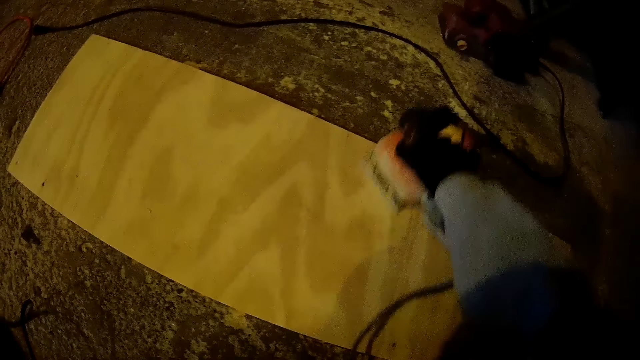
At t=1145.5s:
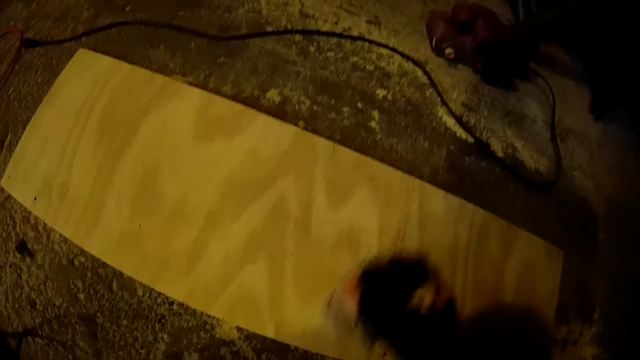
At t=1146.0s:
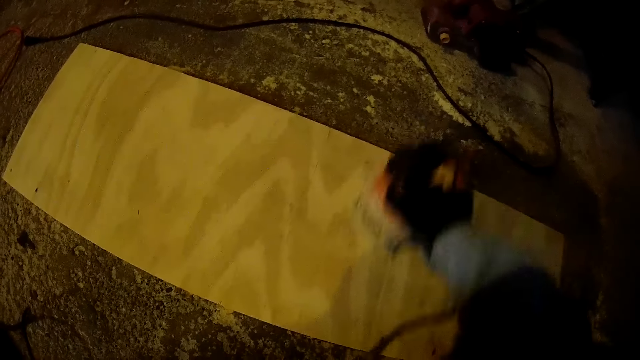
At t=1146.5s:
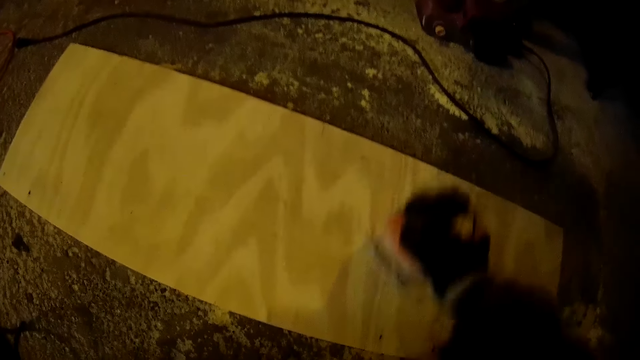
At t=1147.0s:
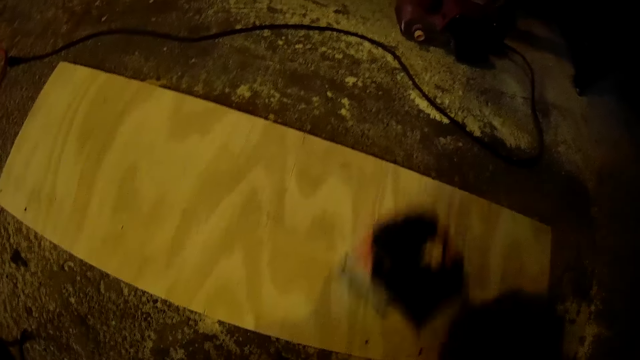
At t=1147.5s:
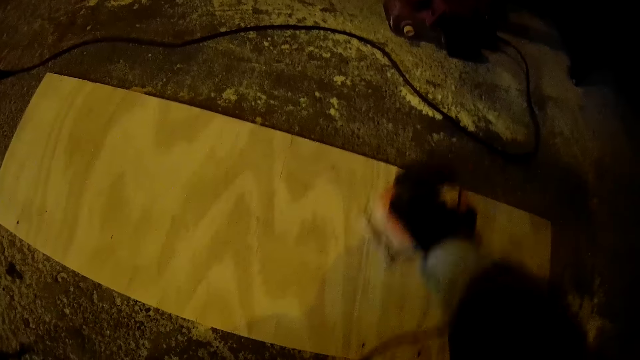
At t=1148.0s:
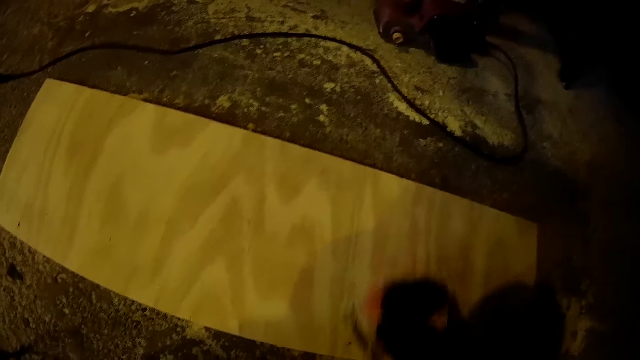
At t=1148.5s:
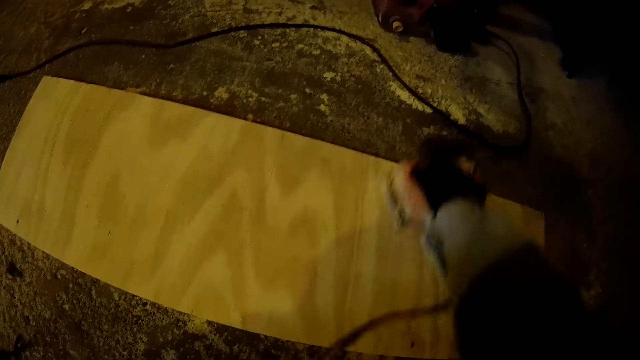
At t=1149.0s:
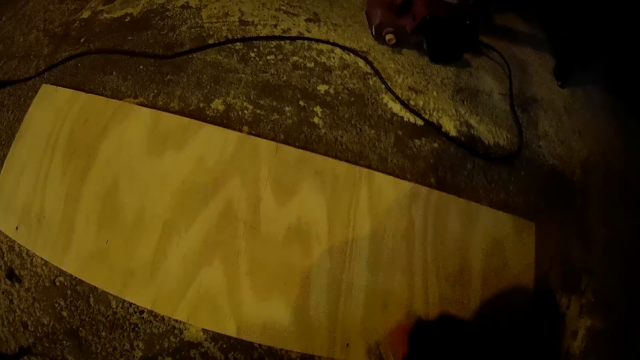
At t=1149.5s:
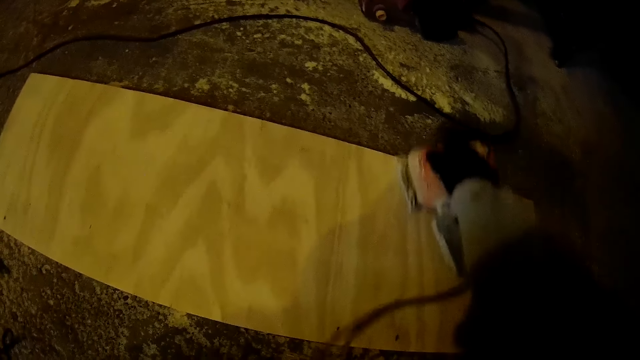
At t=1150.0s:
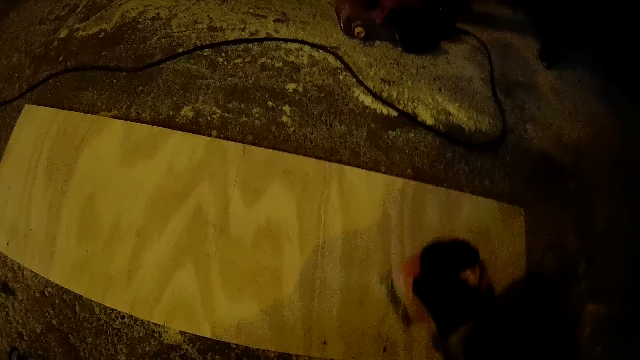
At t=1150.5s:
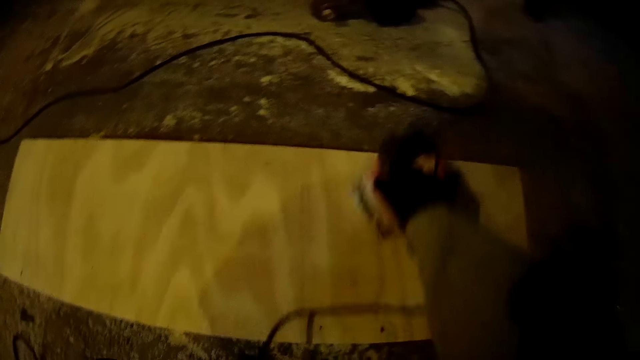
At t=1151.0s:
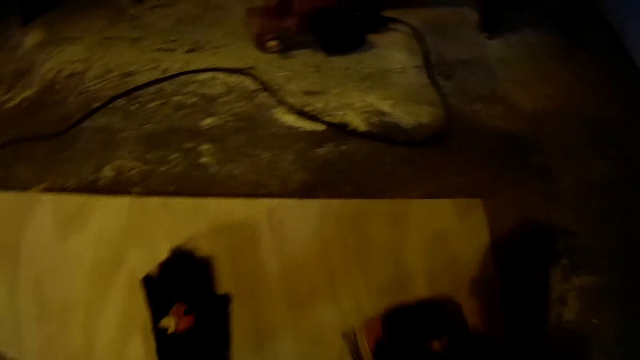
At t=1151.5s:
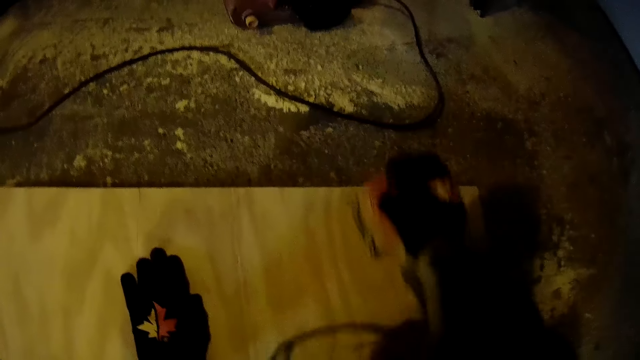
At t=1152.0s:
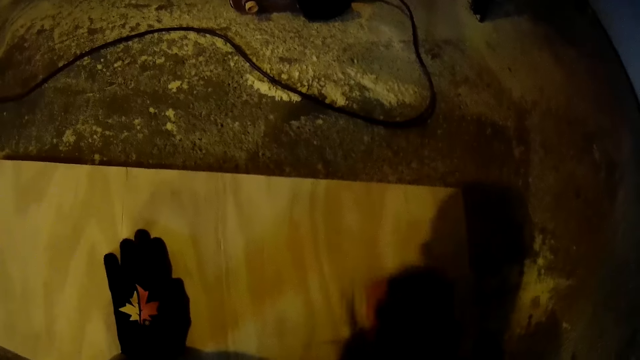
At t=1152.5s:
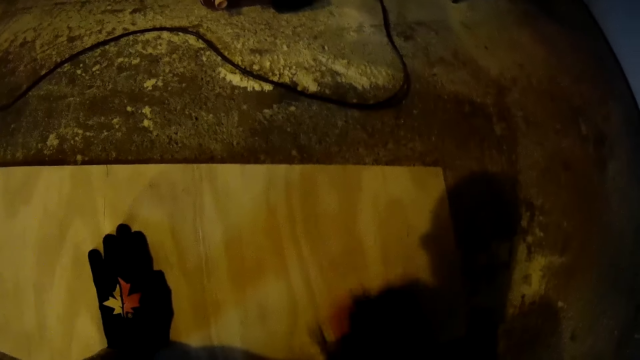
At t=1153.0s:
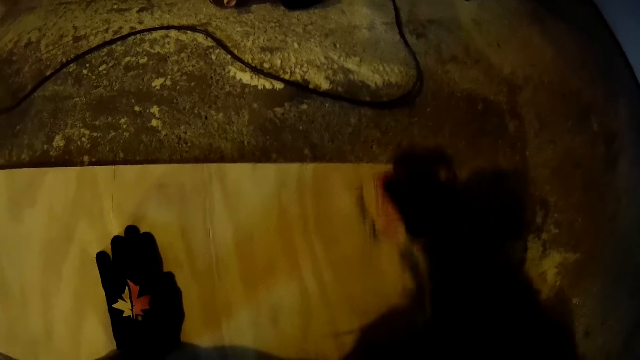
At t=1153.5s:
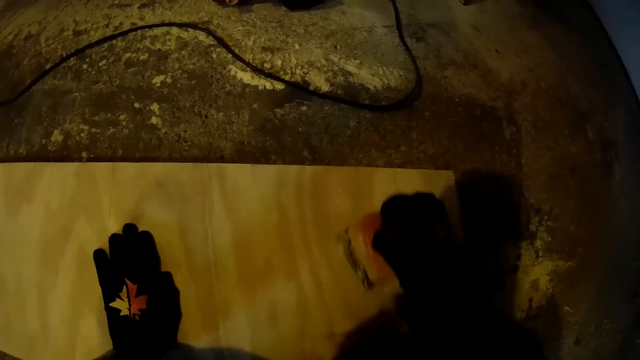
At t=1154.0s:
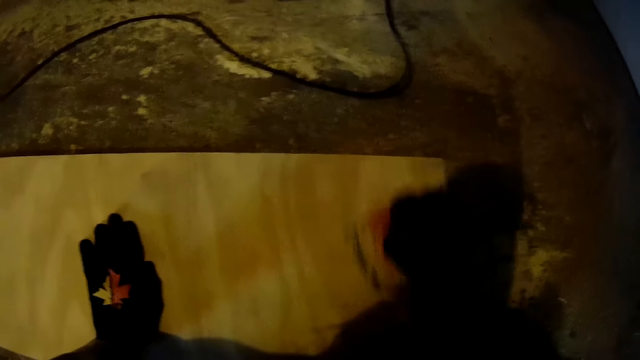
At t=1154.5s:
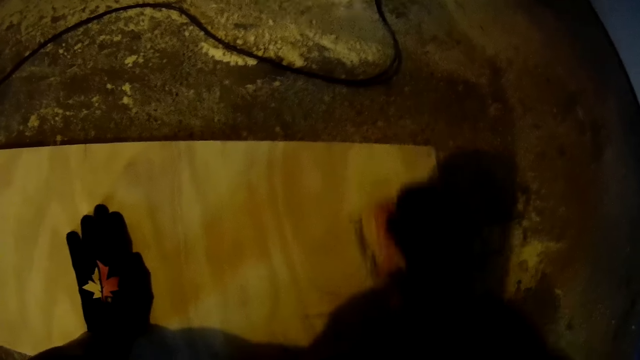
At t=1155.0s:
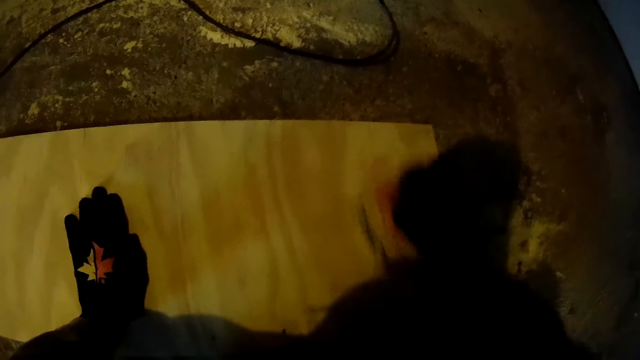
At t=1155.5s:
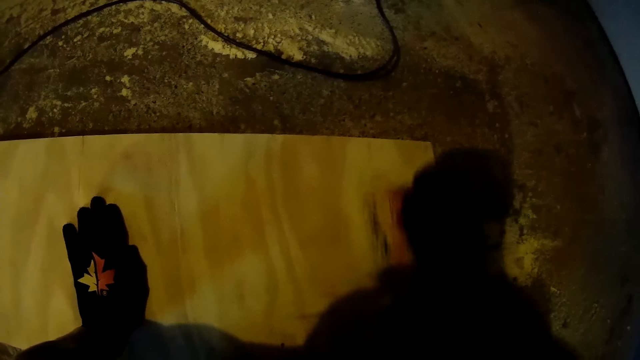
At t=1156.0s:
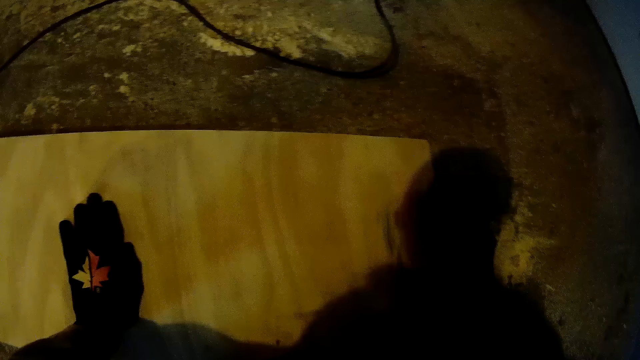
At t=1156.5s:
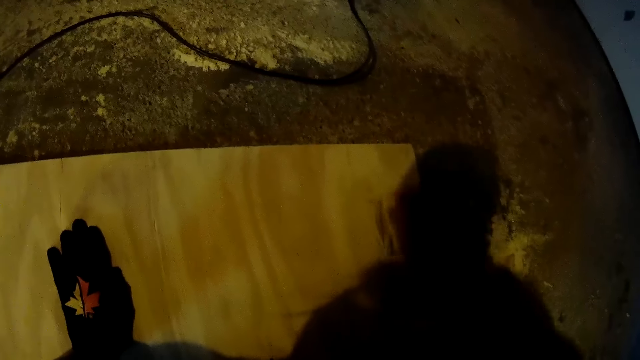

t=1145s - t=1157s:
The camera wearer places his left hand on the plank.

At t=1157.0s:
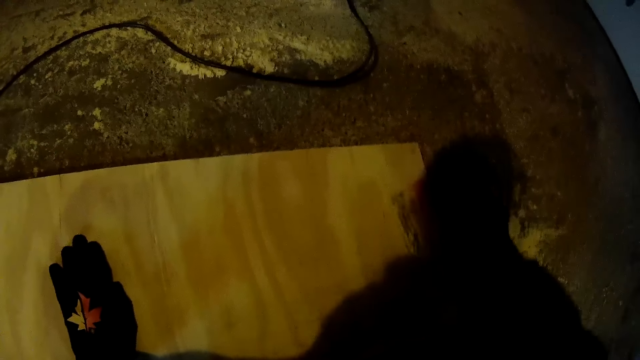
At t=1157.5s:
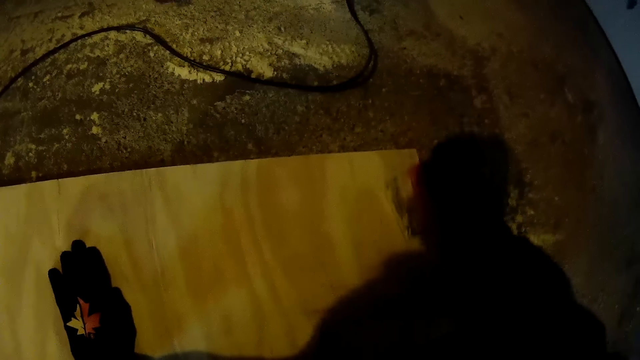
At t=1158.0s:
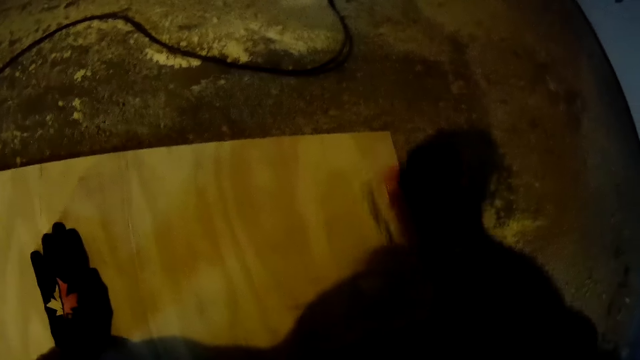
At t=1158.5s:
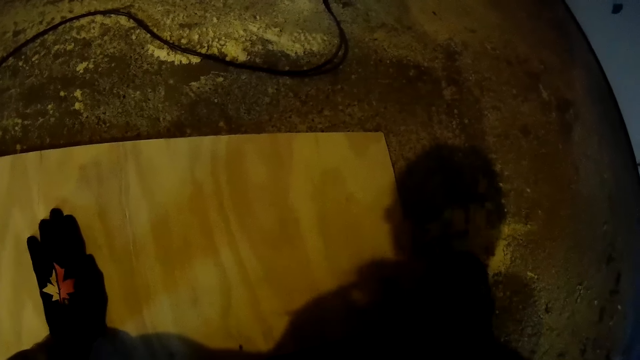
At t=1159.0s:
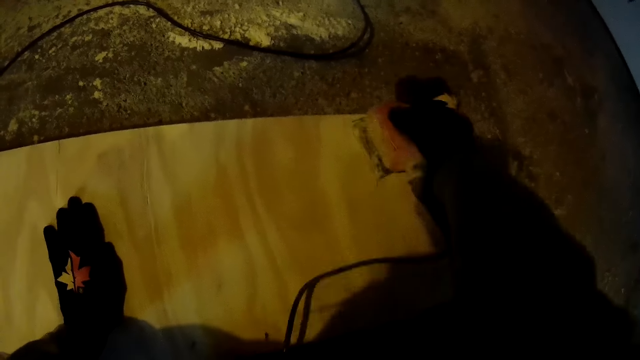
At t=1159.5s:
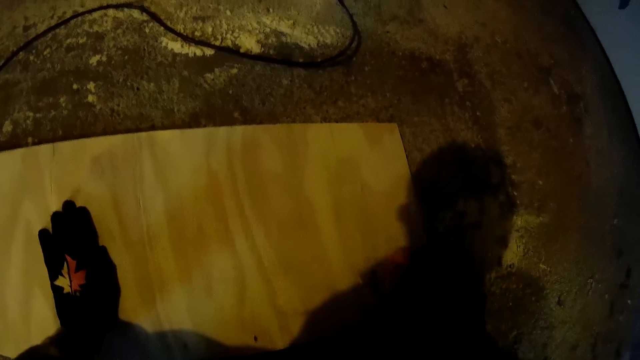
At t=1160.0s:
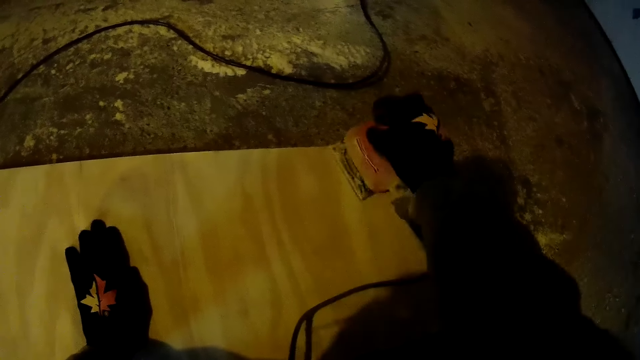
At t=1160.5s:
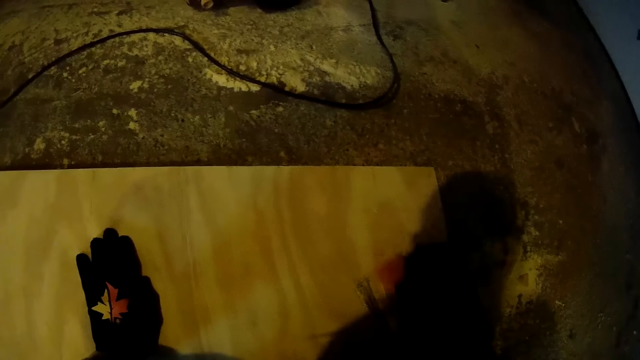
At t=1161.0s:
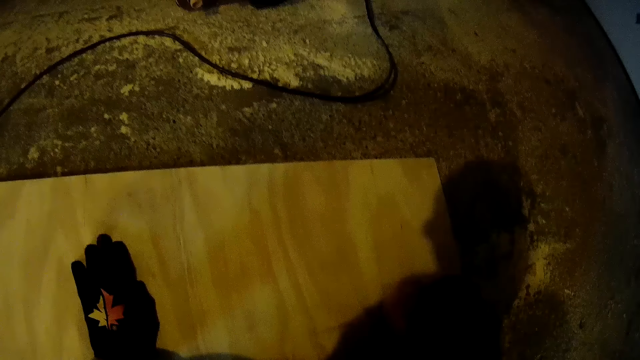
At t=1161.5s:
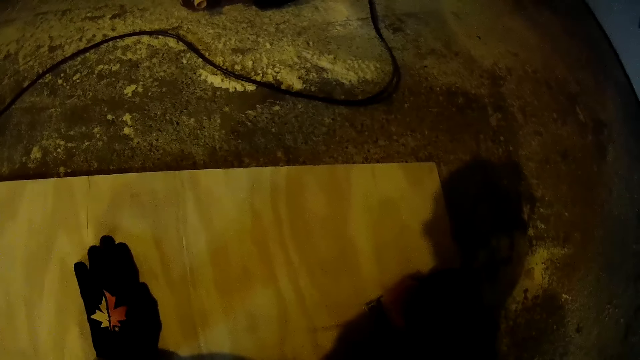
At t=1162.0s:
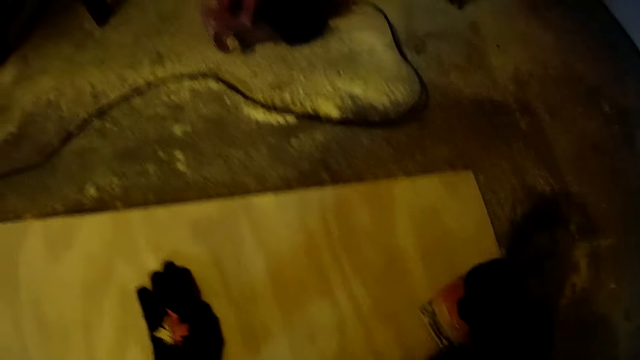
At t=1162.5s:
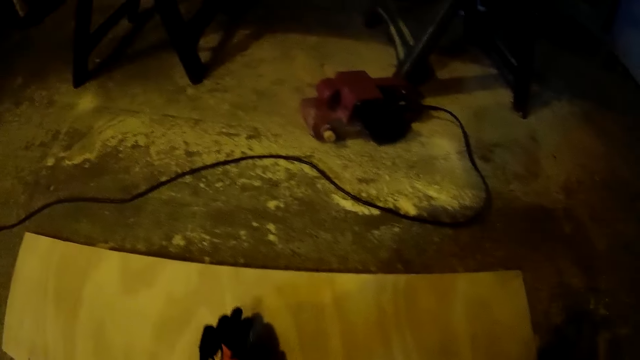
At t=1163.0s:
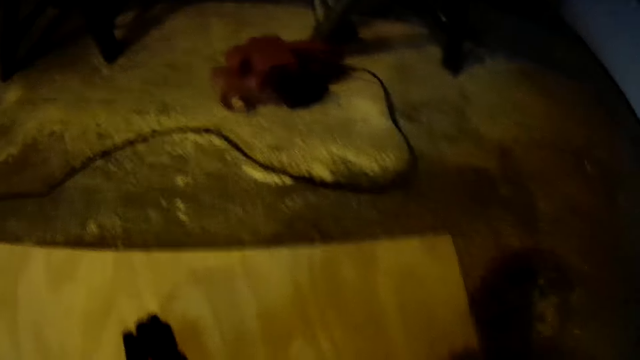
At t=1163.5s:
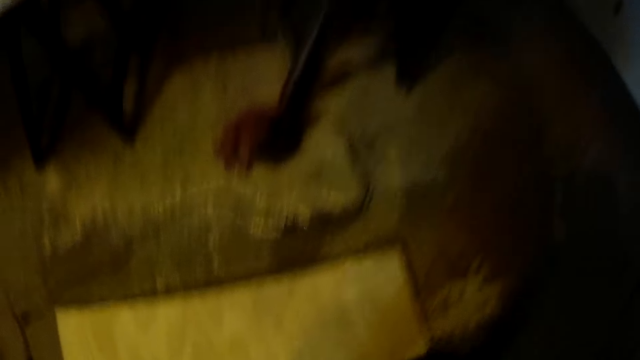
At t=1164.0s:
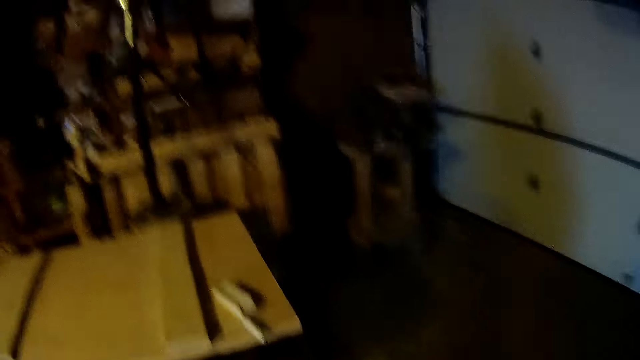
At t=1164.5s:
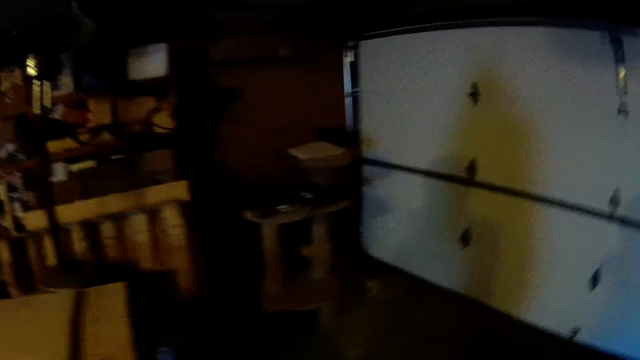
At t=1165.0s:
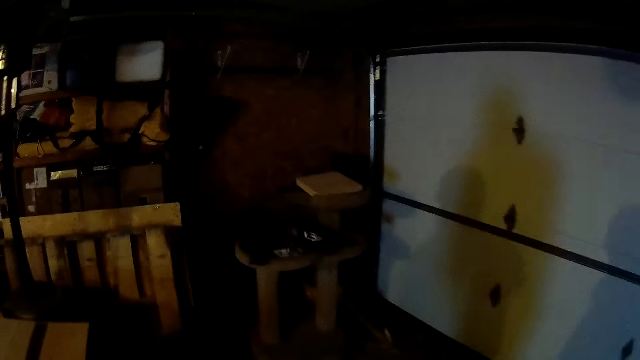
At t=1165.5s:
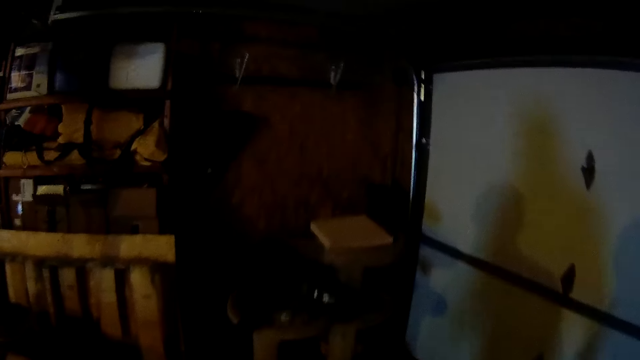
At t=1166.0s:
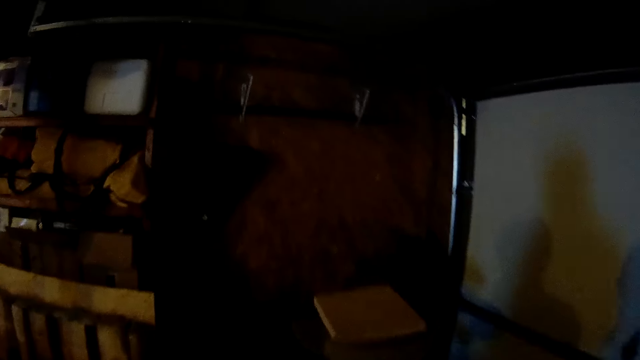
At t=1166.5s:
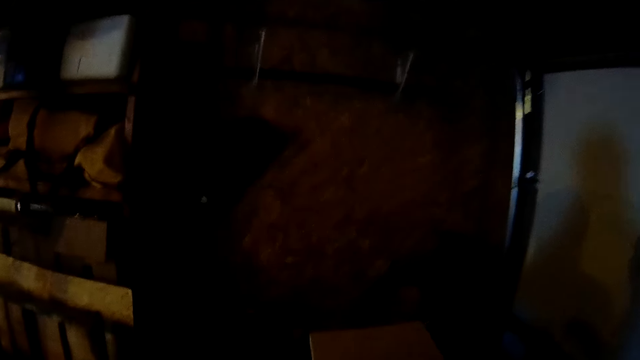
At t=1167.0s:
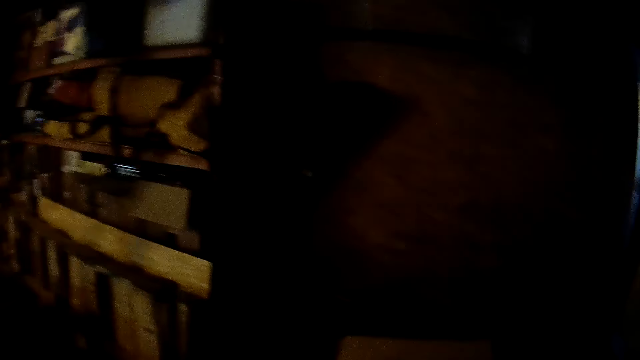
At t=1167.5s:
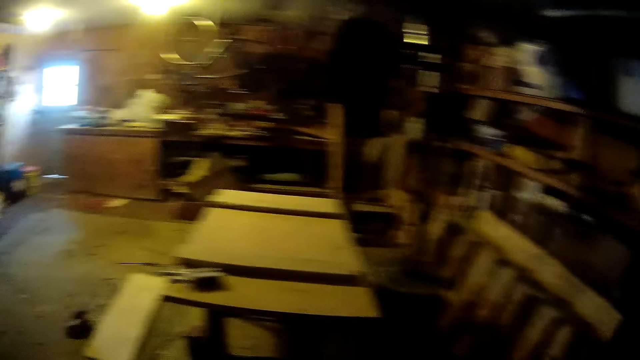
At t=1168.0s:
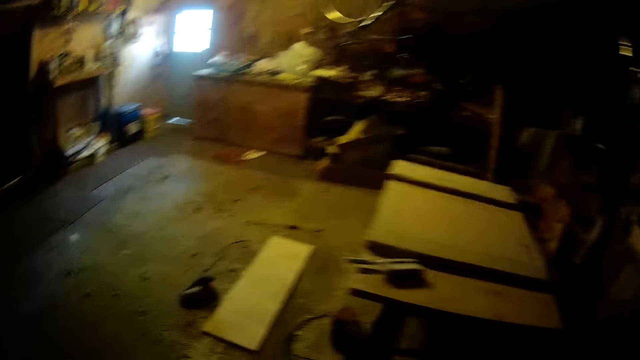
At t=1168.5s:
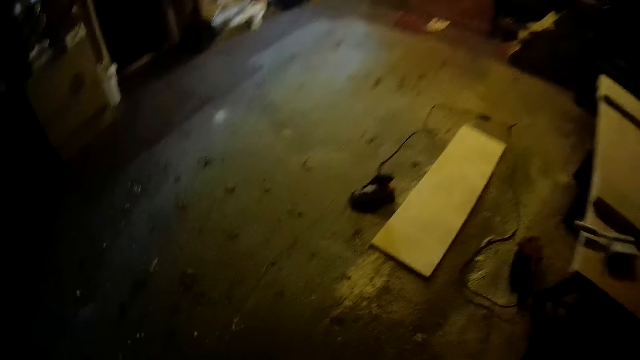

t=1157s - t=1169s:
The camera wearer stops sanding the lumber. They walk around the workshop. They pick up a small plank from on top of a platform. They walk around the workshop.
